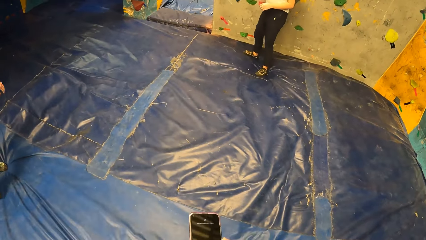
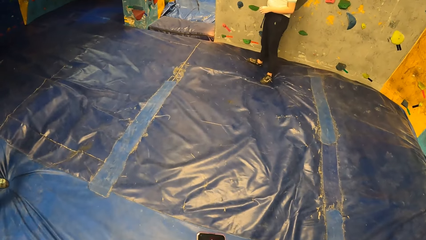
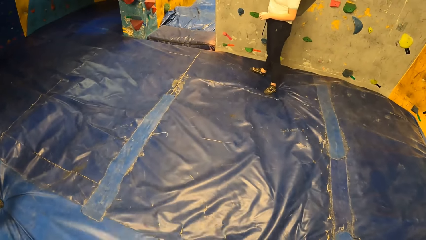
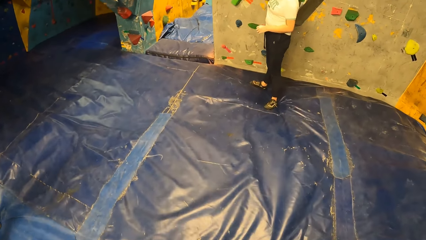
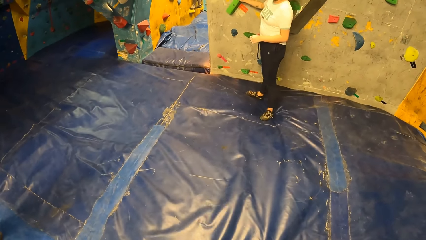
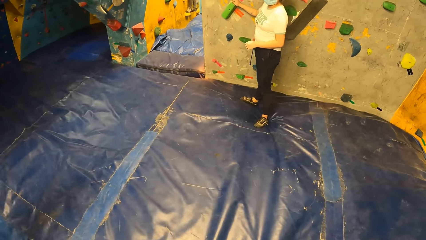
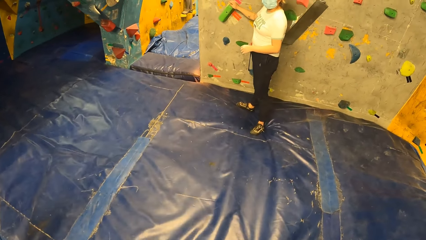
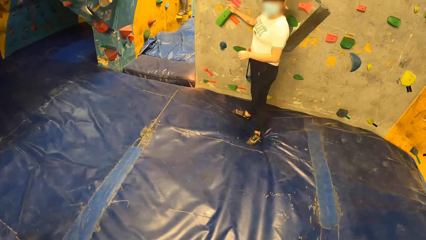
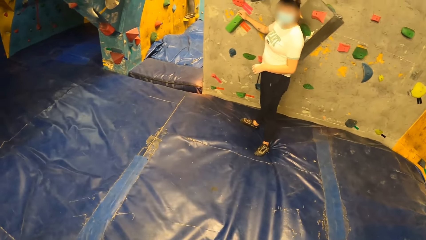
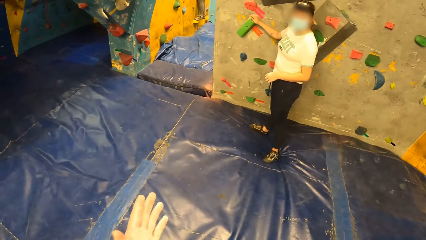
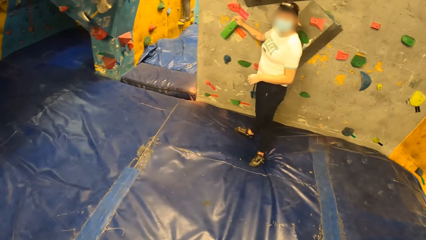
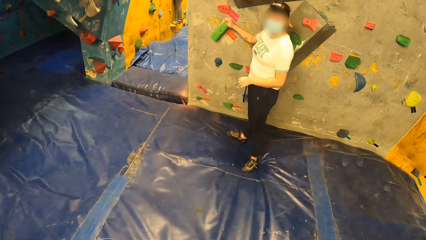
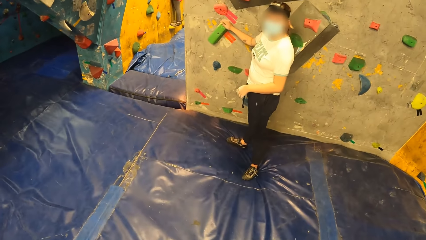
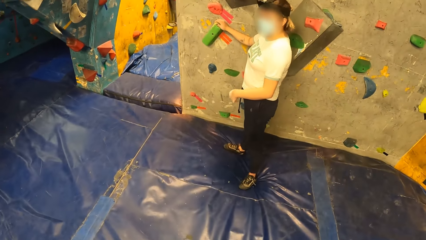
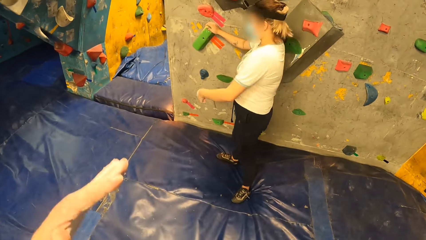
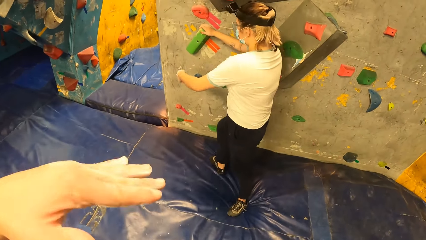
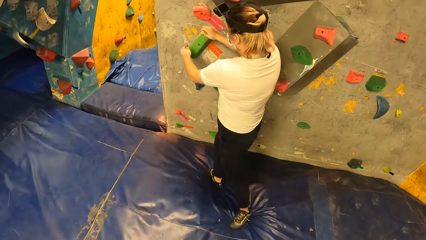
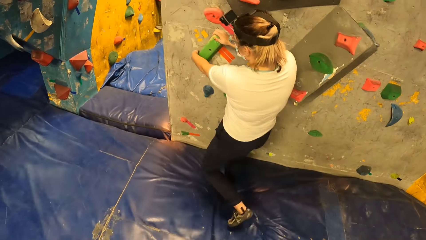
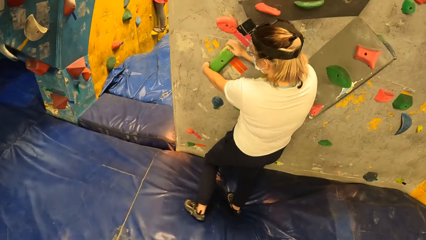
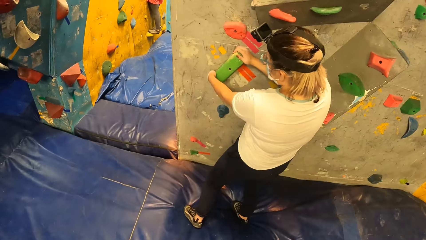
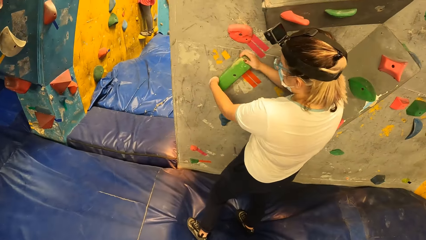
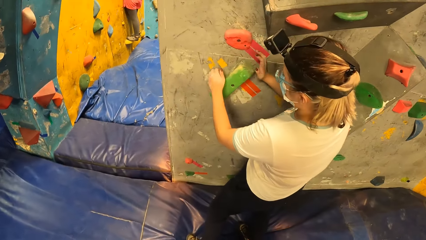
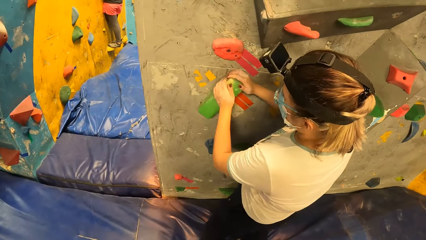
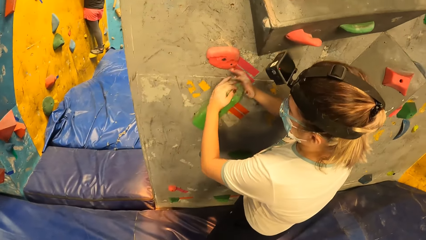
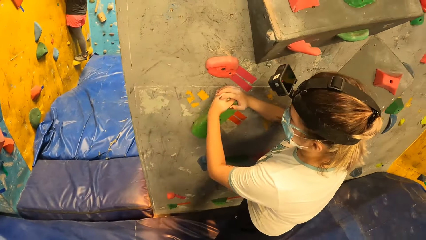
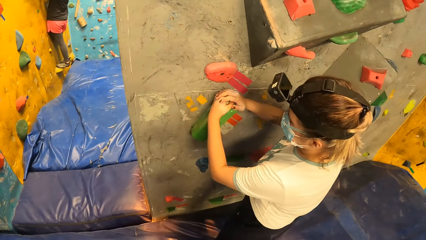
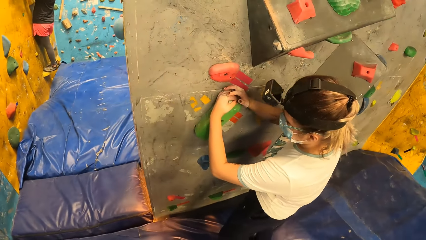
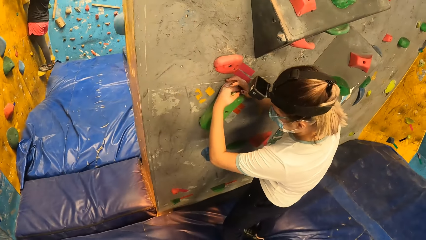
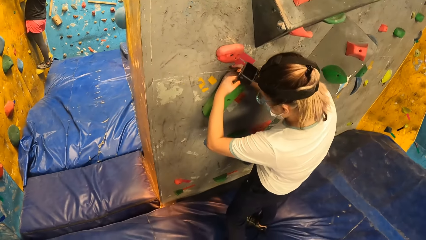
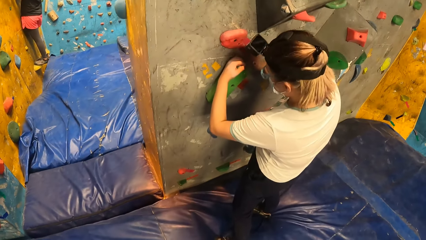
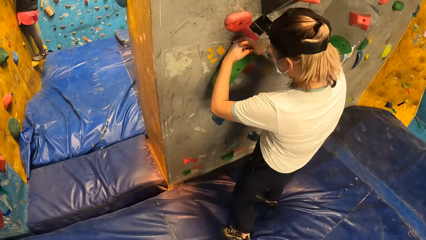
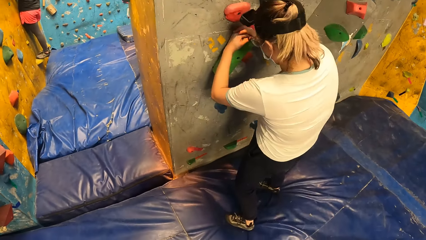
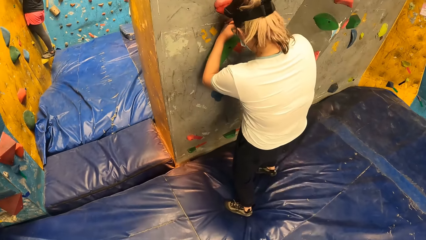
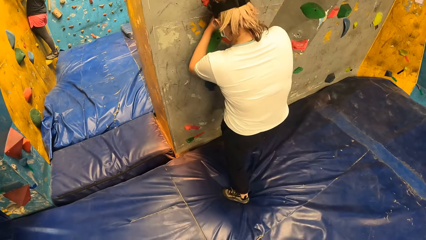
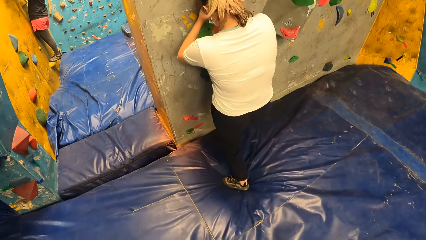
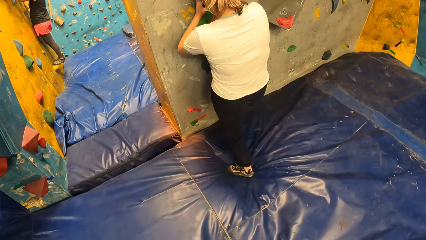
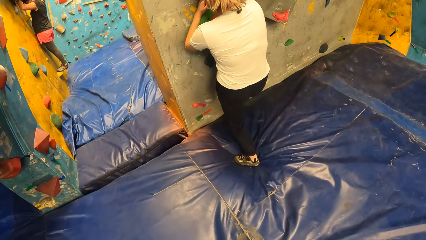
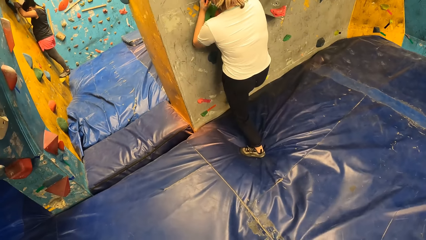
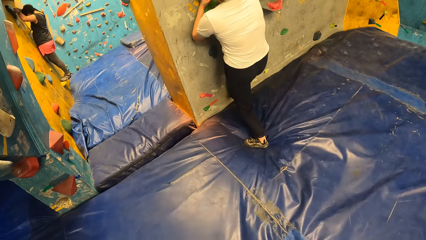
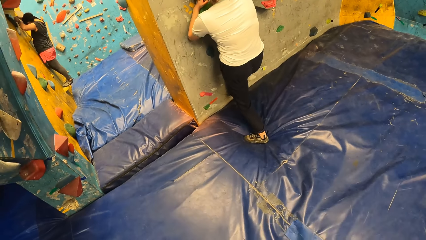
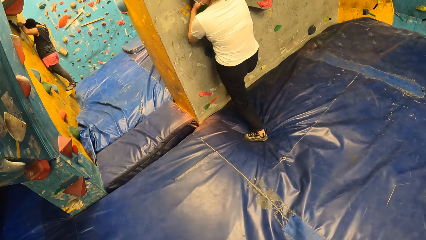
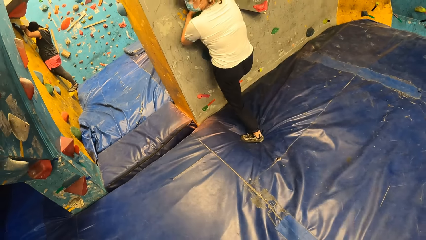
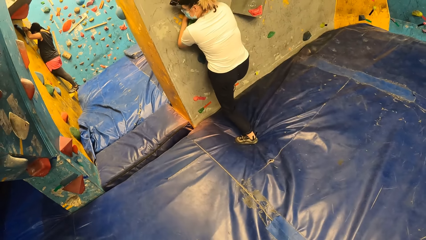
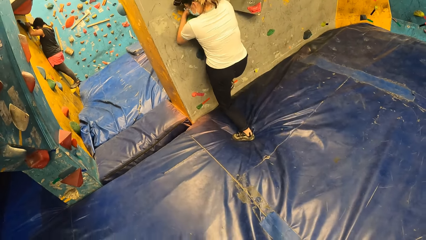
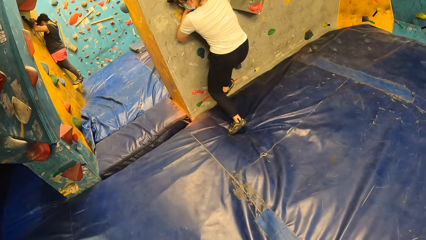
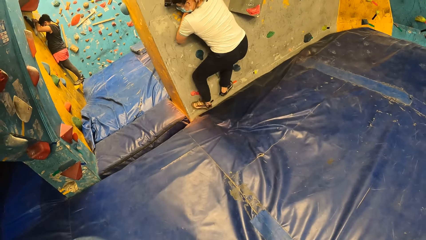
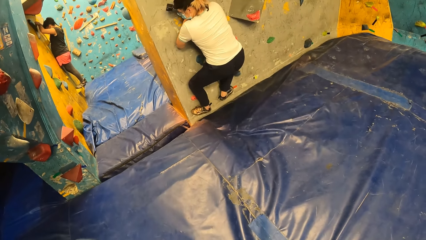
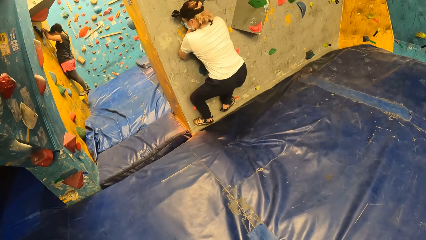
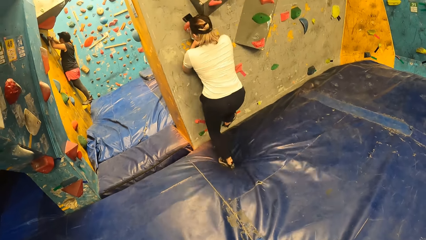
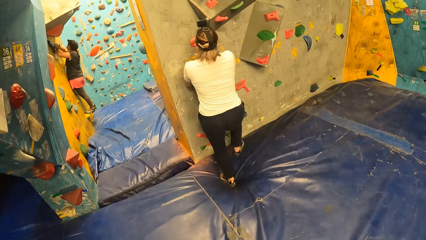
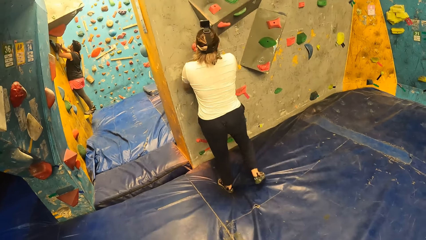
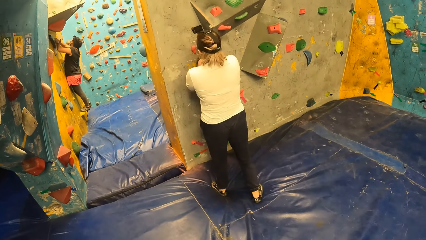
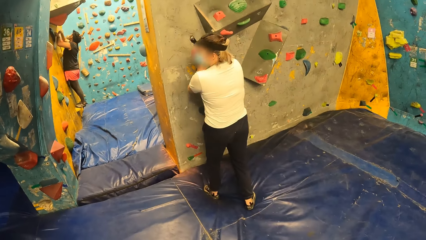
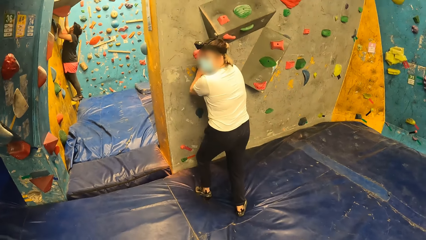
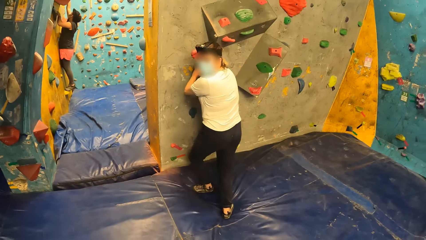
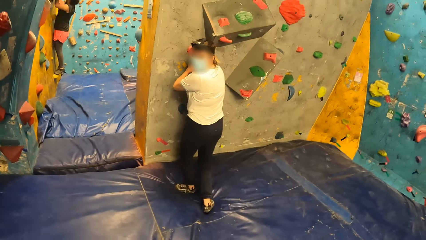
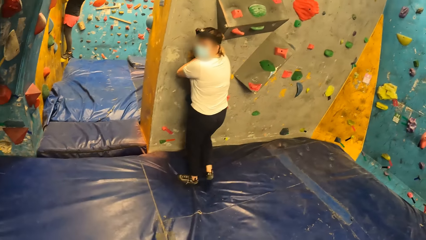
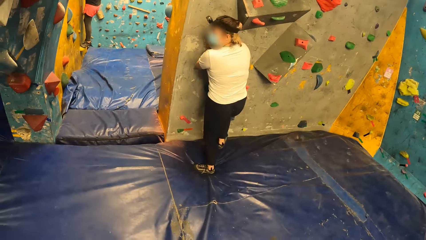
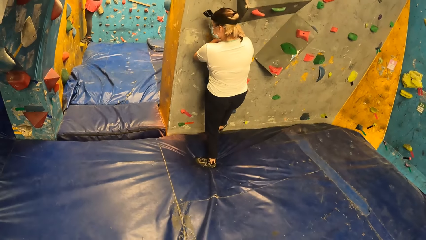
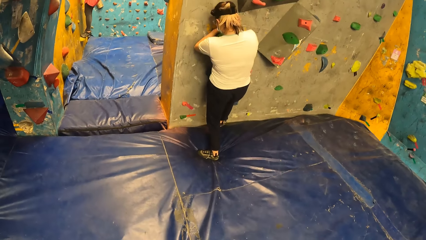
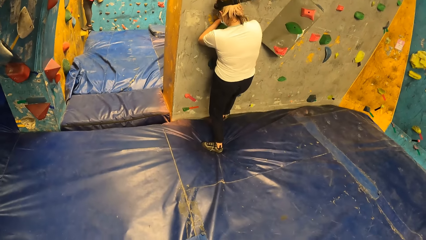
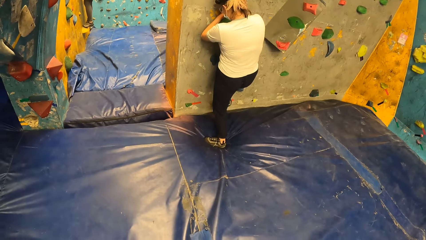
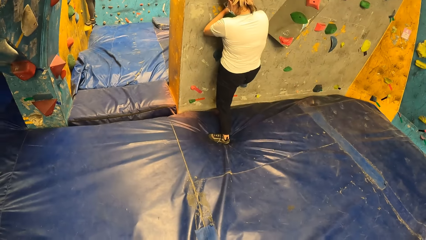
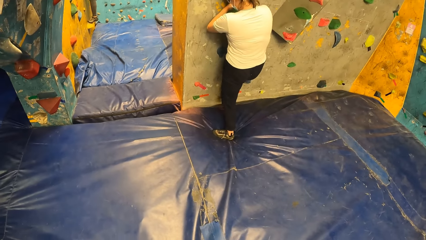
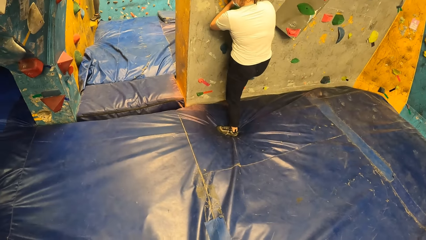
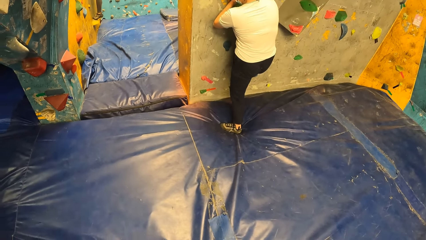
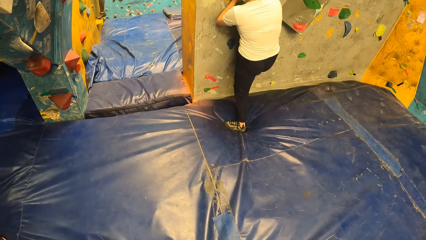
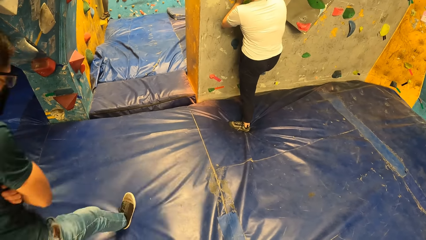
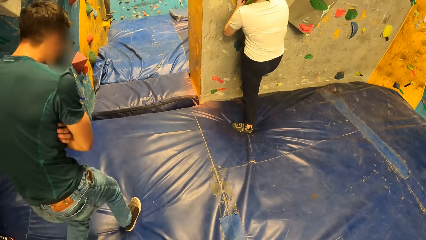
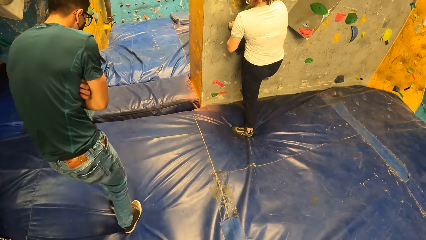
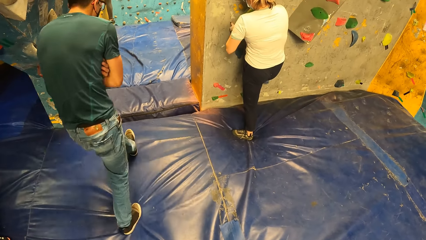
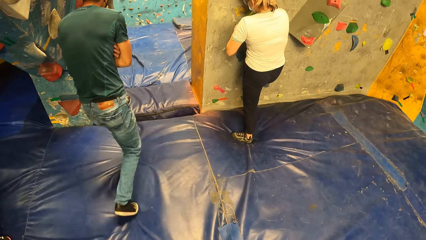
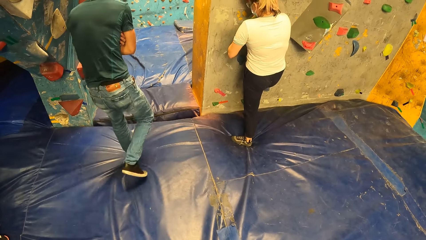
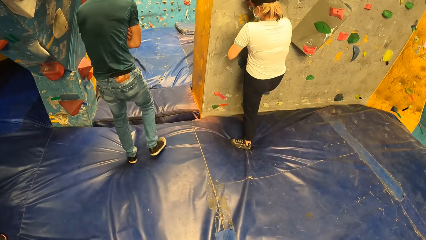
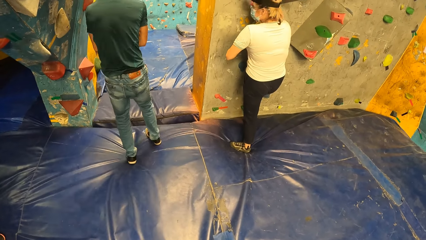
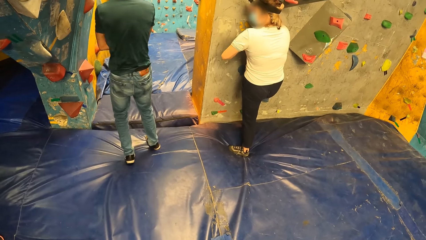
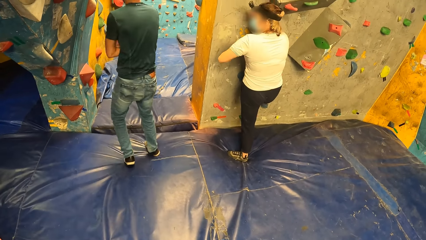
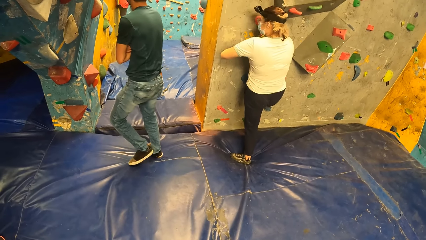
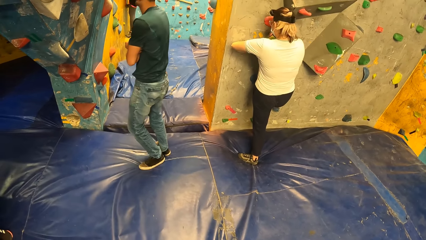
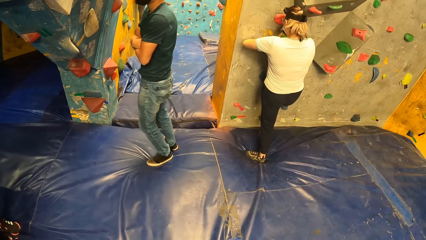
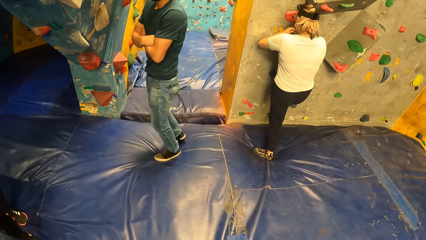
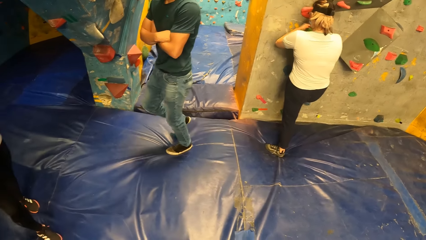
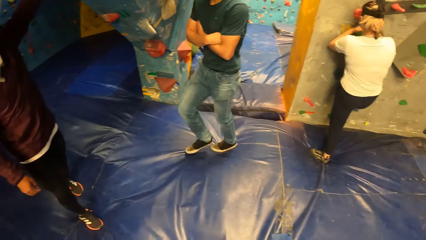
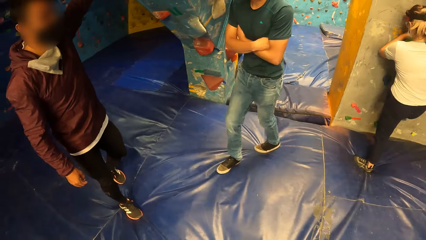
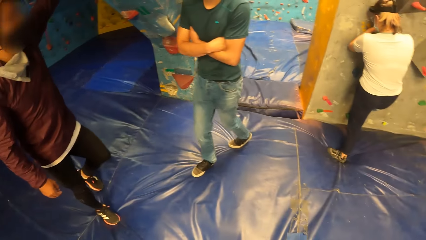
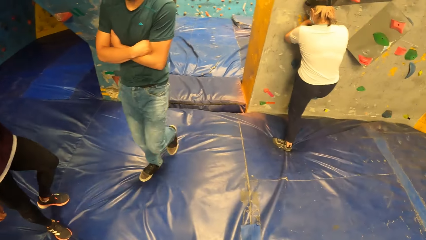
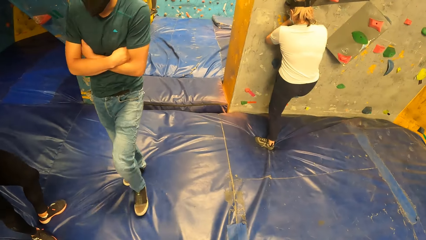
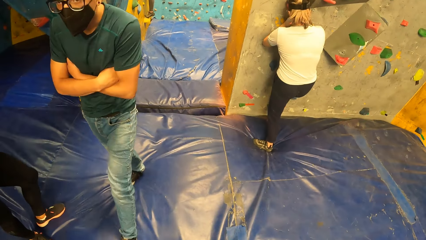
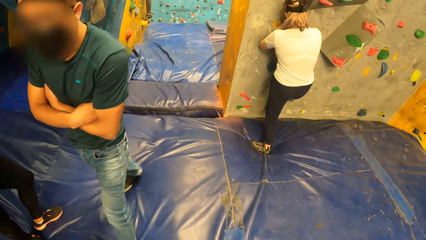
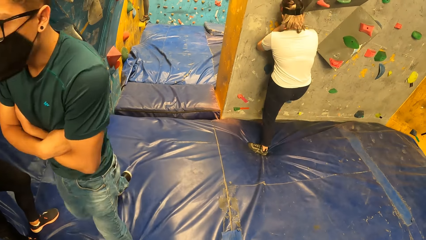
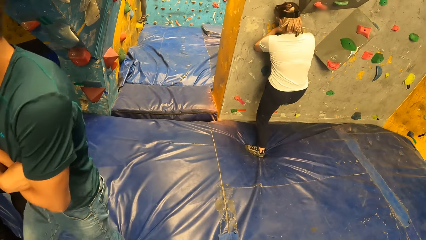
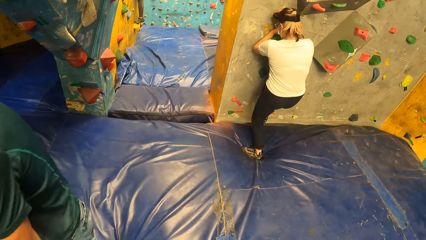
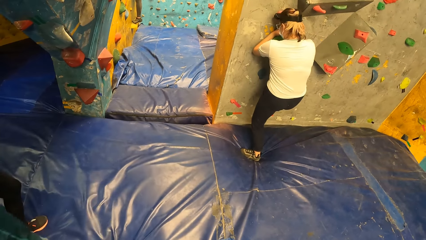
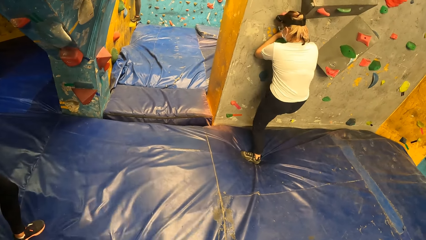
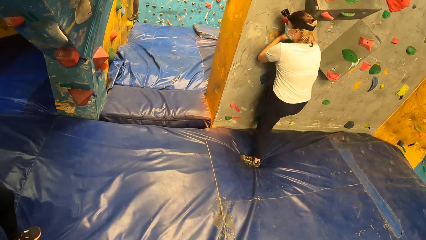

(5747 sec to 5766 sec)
The camera wearer walks towards a woman on the climb wall. The woman converses with the camera wearer. The camera wearer flaps his hand. The woman climbs the climb wall. Another woman climbs a climb wall. The first woman slides down the climb wall. The first woman climbs the climb wall. A man walks in the climb wall room. The man walks back in the climb wall room. Another man points up the climb wall.
